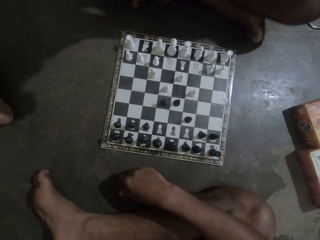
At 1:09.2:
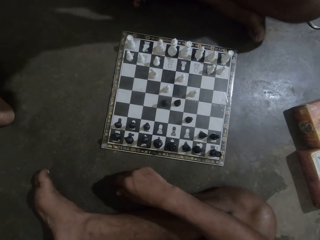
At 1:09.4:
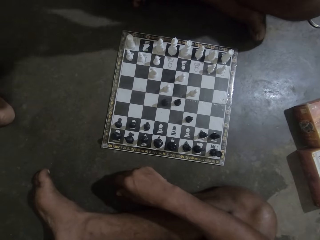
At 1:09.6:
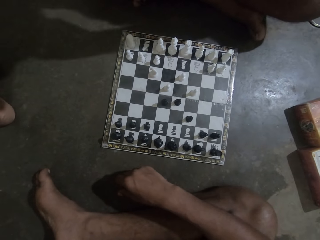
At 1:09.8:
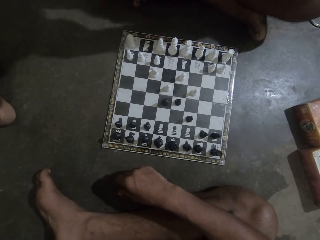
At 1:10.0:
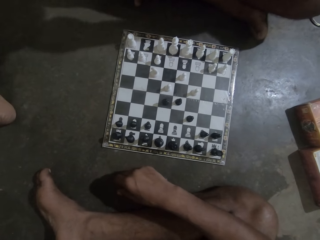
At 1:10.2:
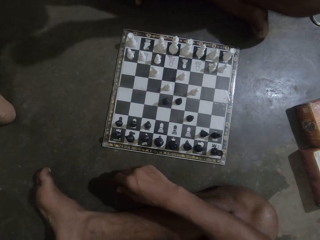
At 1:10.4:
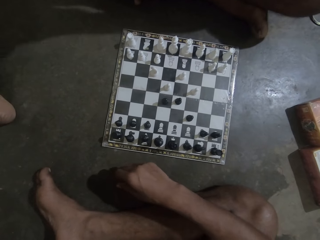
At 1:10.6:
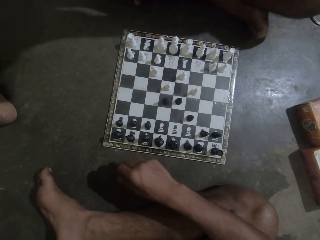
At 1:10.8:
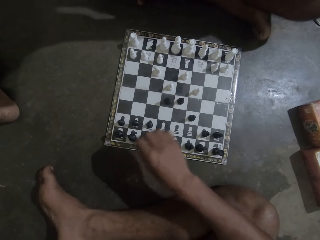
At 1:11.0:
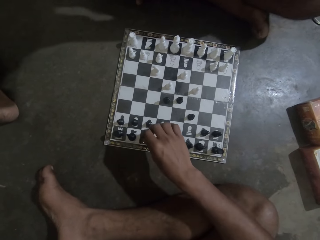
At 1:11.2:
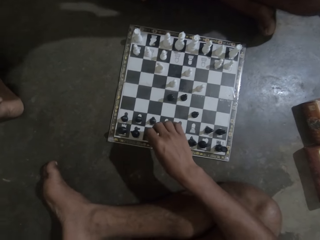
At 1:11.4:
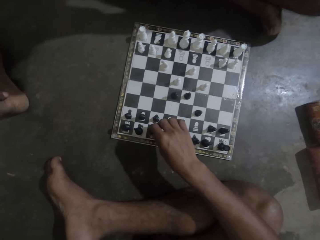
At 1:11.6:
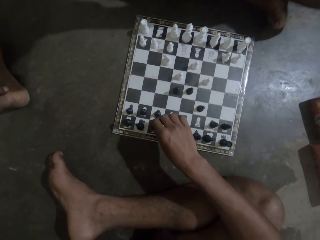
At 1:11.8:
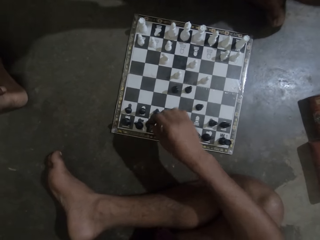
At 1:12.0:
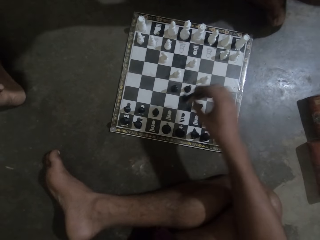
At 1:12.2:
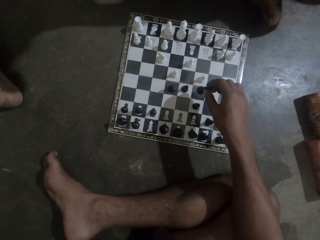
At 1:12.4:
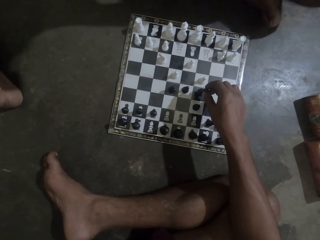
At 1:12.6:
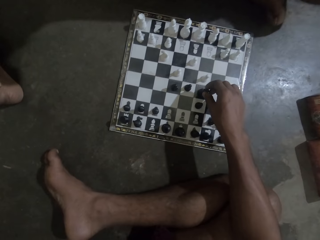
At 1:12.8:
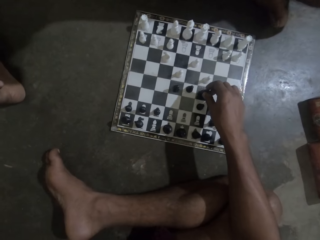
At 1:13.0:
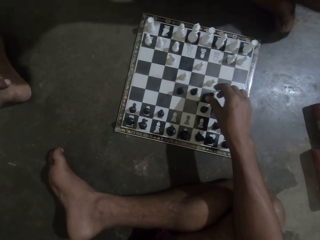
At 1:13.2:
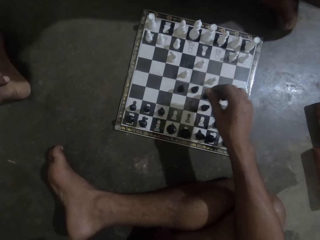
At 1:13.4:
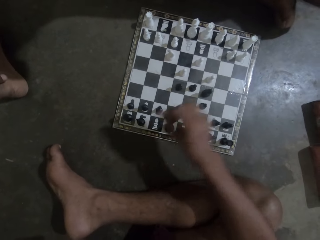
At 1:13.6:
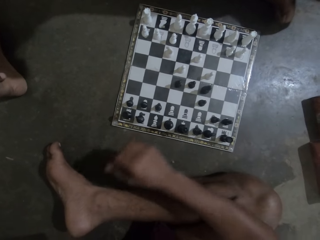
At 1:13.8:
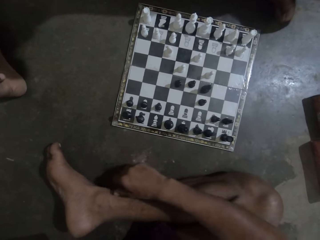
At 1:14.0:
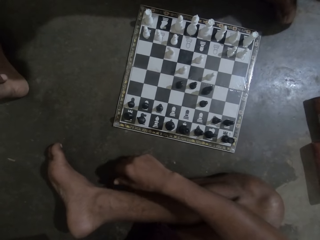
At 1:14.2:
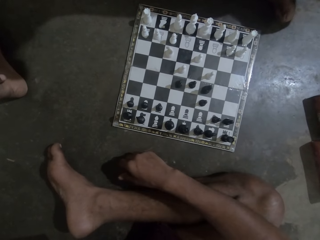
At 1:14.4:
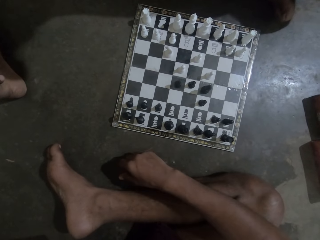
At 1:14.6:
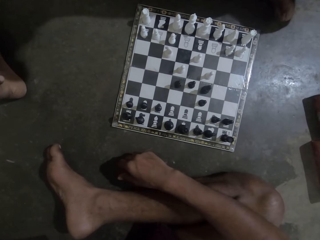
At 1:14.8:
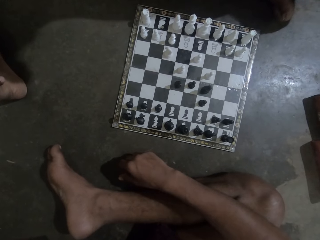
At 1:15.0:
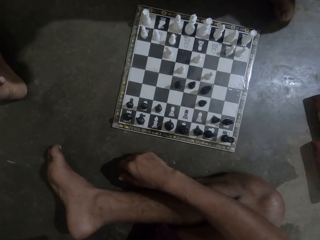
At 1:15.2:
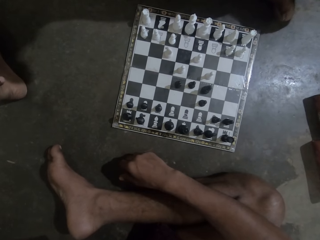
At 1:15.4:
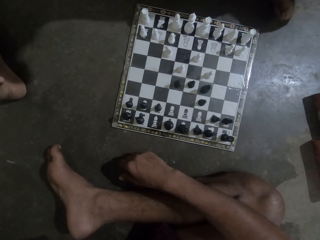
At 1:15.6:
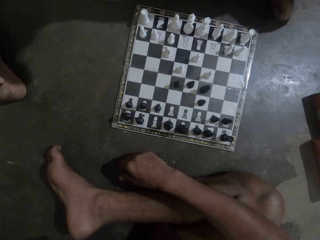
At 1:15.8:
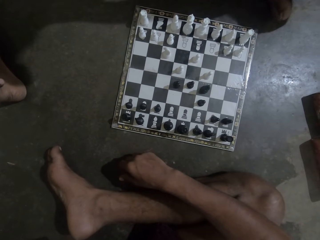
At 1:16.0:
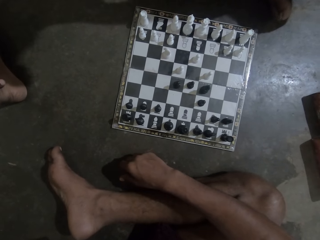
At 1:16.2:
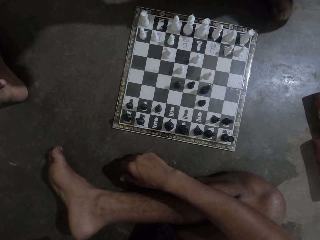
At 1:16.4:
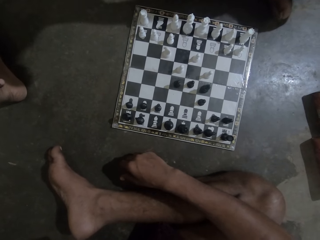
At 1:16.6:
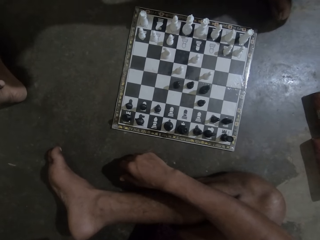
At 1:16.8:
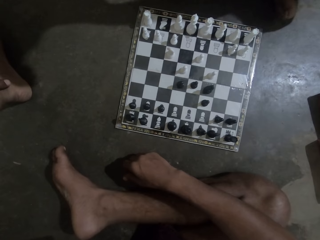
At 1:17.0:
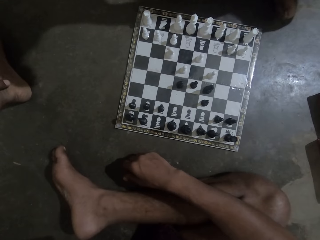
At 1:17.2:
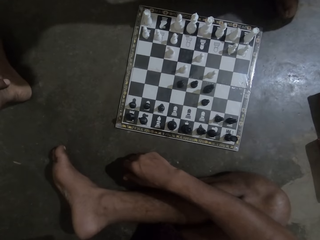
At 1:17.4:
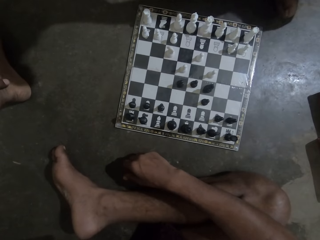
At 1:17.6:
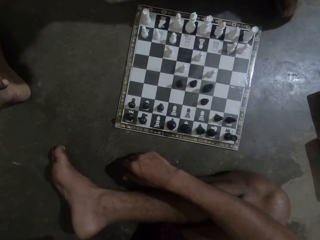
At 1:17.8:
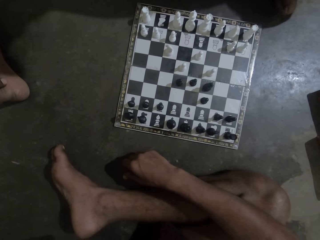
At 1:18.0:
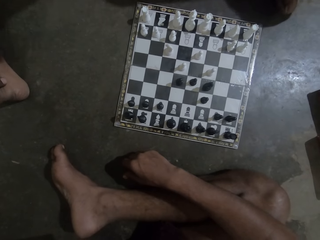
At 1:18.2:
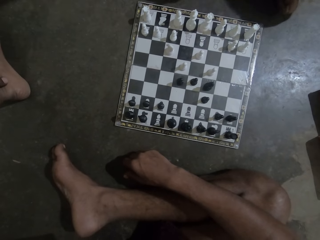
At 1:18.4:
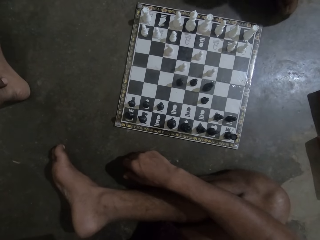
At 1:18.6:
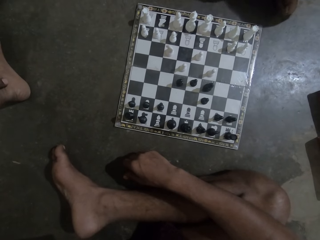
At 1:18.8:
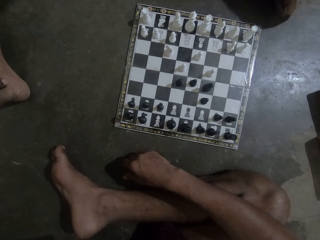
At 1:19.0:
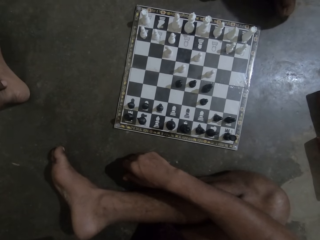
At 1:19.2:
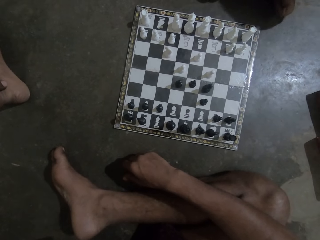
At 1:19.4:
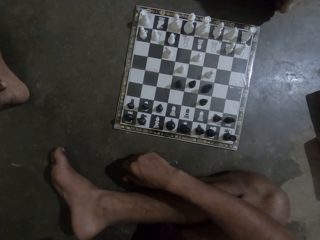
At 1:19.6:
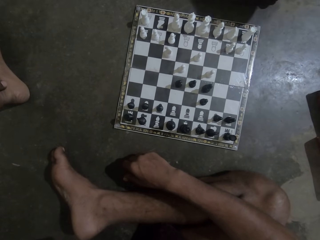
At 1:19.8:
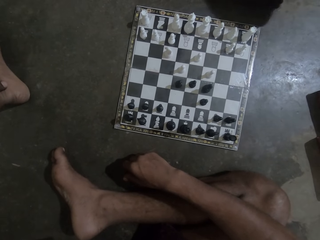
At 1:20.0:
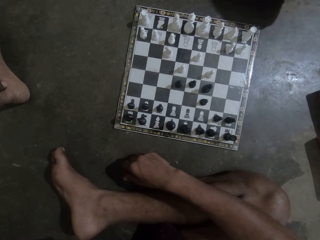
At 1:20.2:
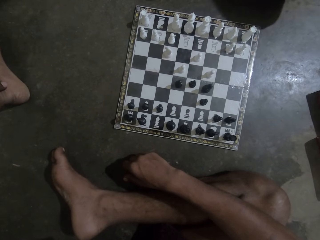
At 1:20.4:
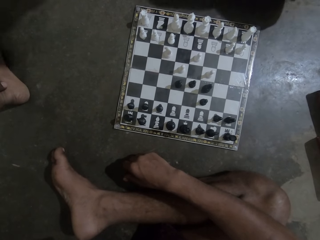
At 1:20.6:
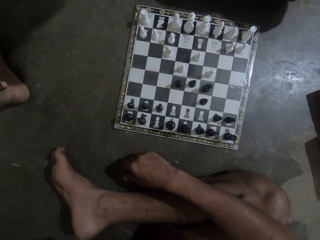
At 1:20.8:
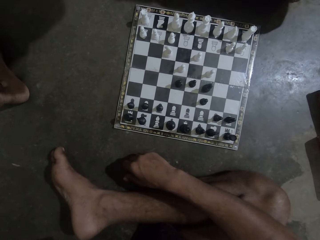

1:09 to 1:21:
The camera wearer moves the chess piece. They look at the chess game with a man.

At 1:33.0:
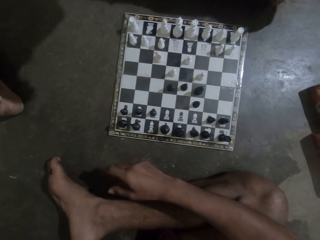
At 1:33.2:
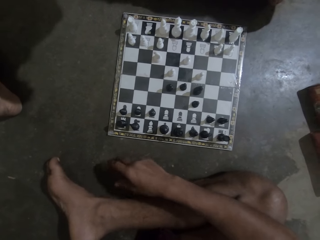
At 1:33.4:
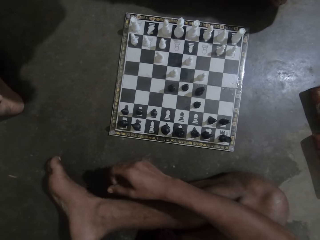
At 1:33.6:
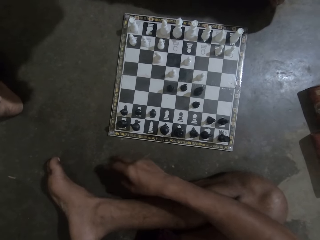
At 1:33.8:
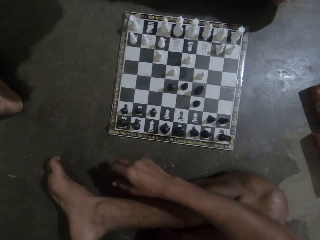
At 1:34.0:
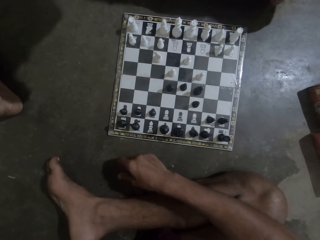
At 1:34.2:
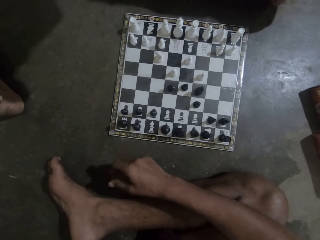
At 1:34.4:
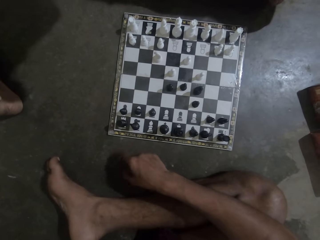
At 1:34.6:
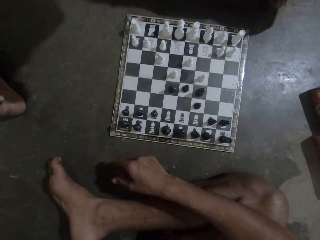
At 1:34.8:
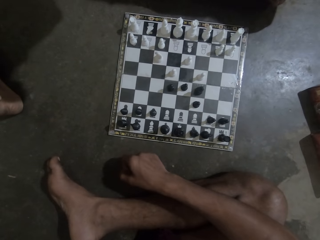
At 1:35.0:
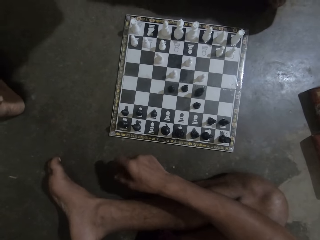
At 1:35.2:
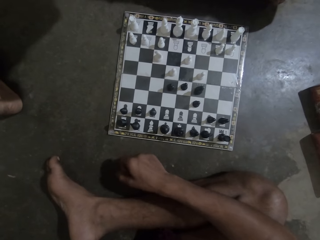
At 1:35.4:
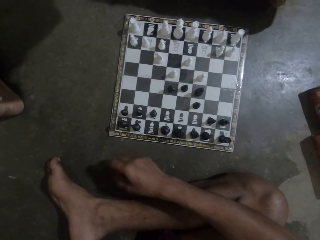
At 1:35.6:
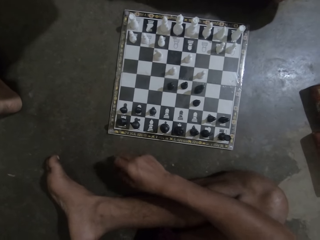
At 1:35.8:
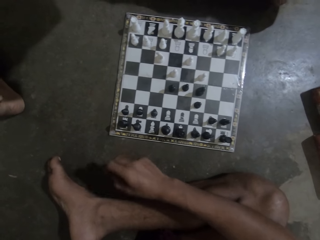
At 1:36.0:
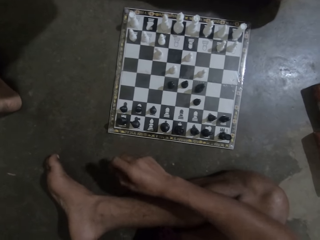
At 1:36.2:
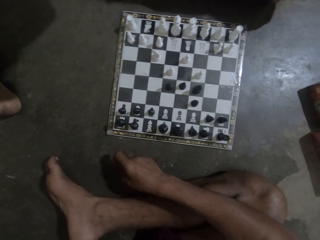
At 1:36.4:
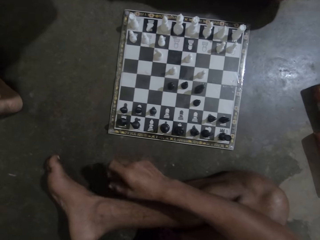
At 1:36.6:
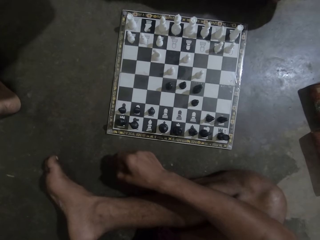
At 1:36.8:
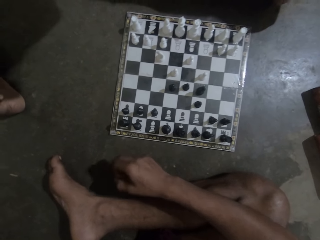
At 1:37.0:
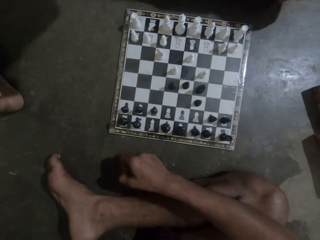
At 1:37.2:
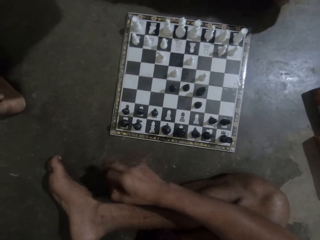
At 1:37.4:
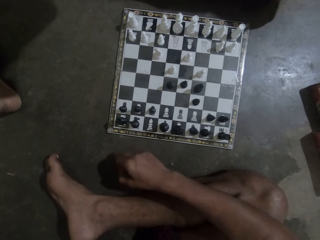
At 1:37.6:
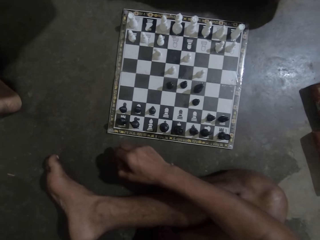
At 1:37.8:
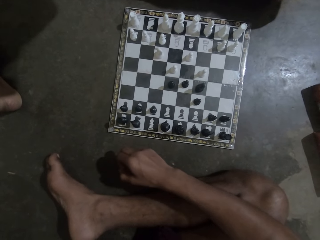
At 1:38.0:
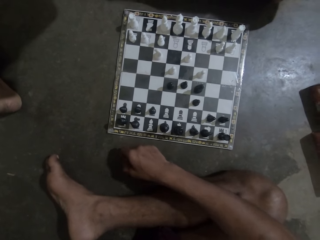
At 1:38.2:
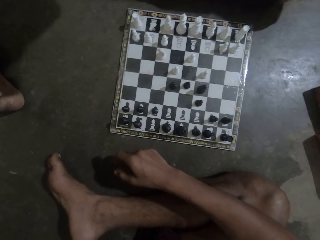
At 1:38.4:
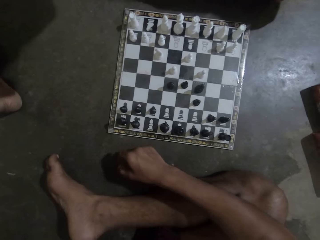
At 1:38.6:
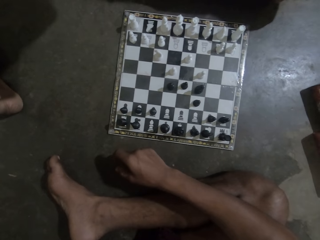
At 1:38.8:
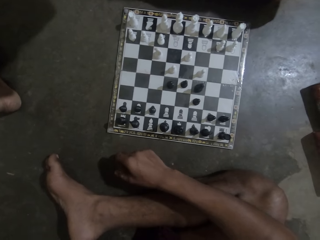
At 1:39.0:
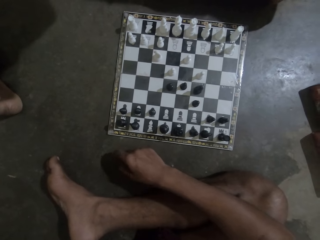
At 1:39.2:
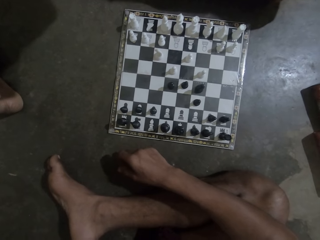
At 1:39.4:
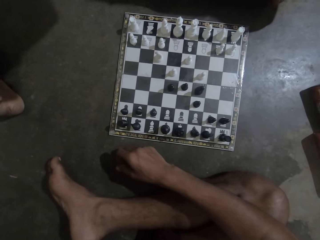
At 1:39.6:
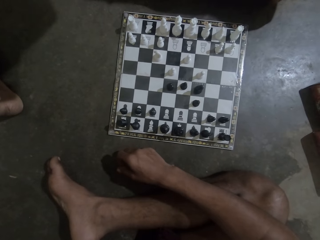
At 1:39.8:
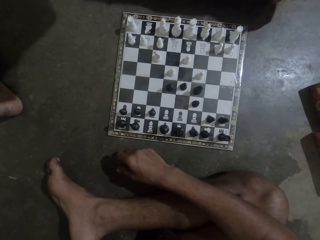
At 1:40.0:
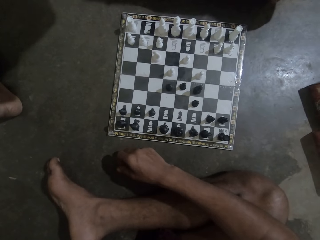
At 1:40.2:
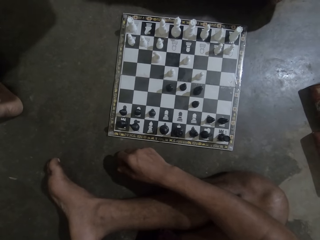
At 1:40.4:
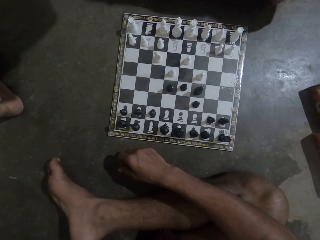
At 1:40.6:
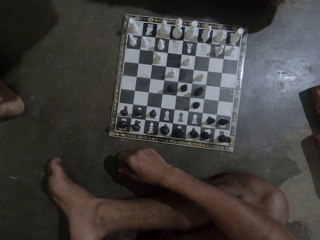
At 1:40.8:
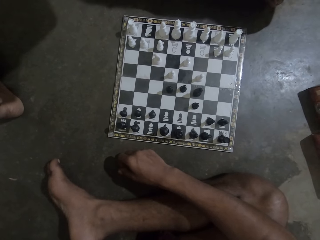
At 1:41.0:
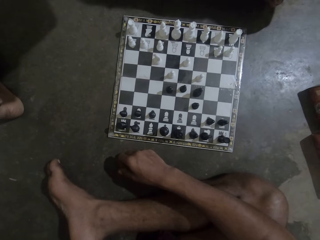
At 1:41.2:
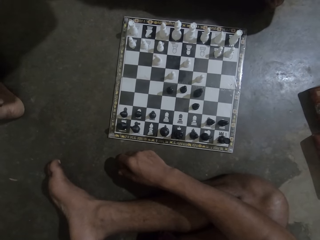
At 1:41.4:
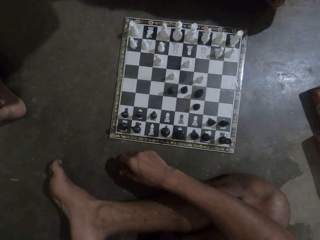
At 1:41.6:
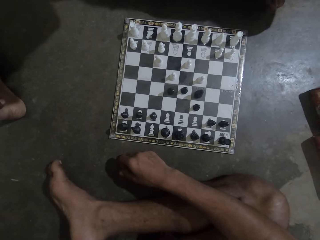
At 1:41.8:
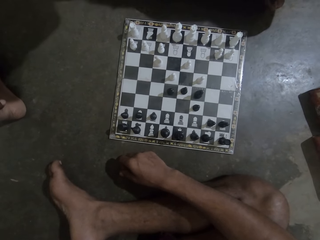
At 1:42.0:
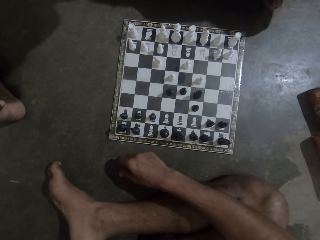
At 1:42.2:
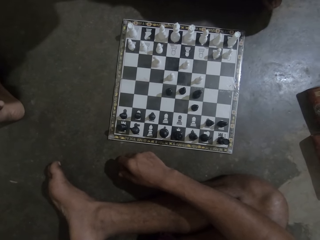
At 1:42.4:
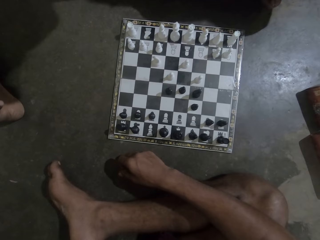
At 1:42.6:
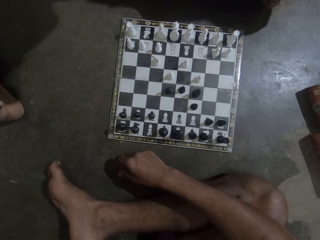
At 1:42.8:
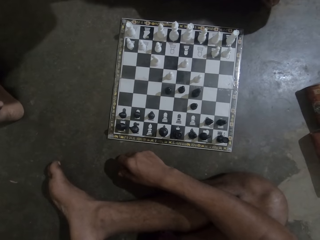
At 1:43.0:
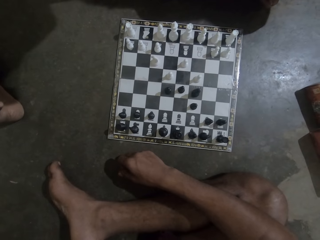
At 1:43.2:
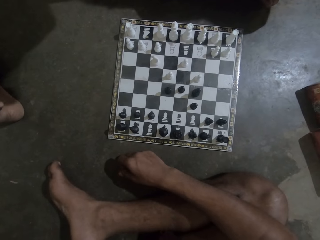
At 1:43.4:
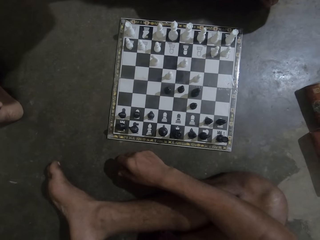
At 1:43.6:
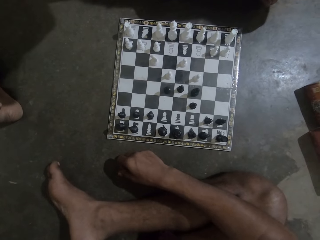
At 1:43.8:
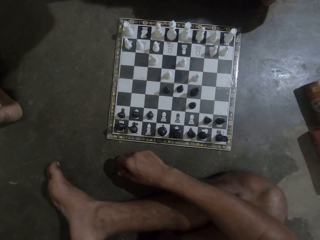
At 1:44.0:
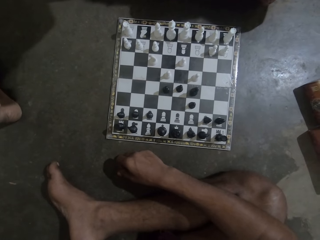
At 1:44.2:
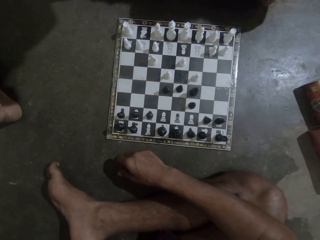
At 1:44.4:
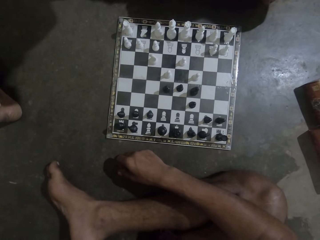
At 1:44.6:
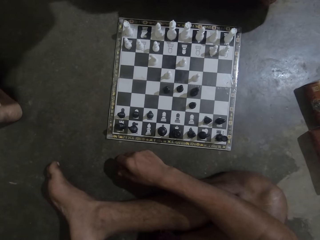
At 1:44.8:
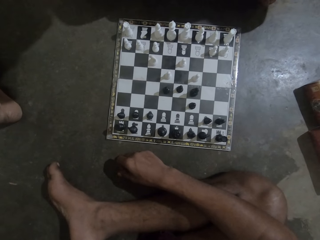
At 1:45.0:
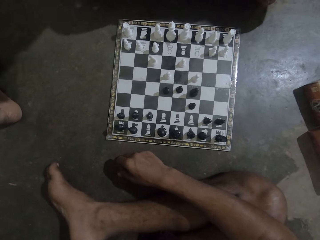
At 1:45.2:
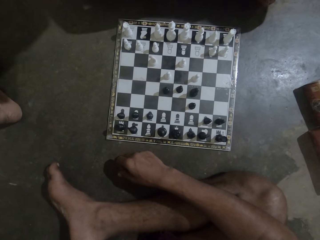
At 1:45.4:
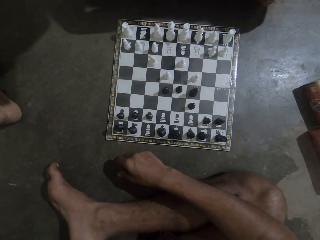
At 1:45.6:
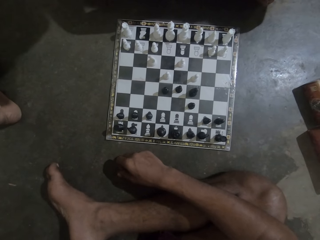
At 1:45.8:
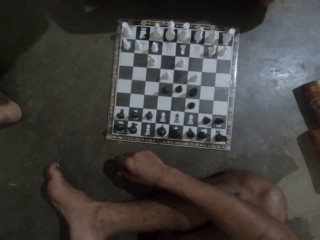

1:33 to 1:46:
The camera wearer hits the floor with his fingers. He looks at the chess game with a man.
